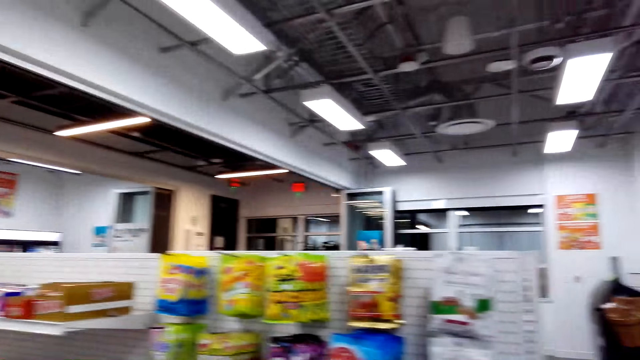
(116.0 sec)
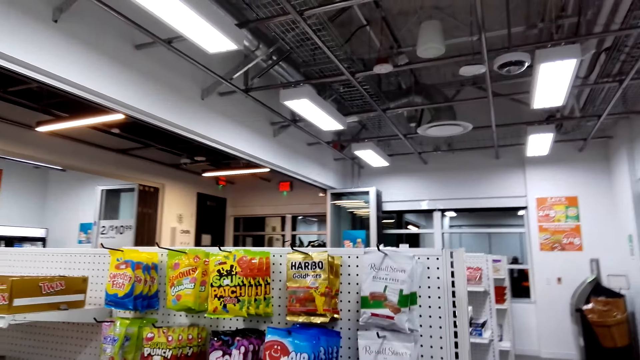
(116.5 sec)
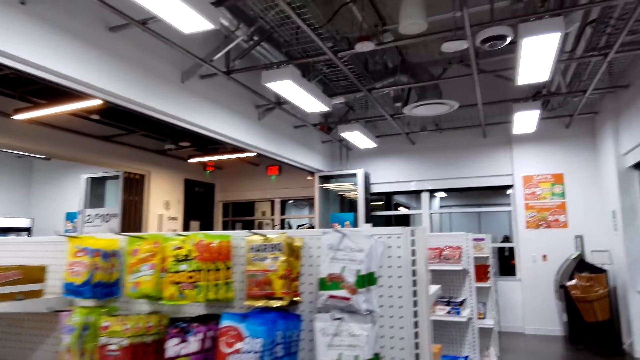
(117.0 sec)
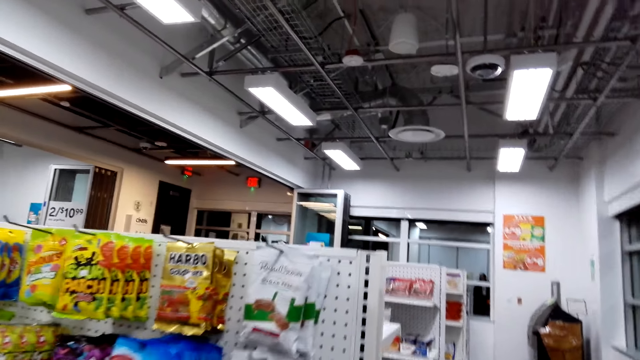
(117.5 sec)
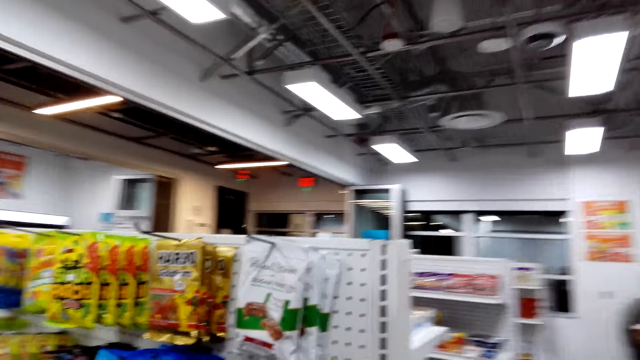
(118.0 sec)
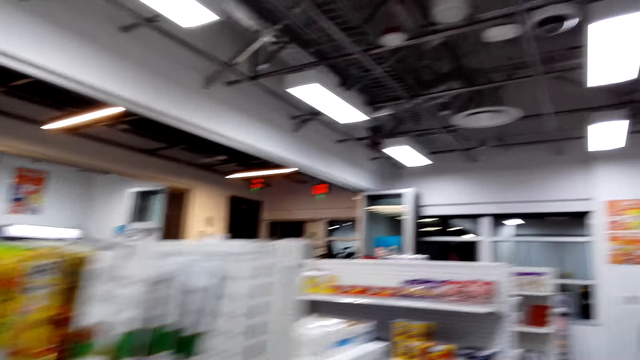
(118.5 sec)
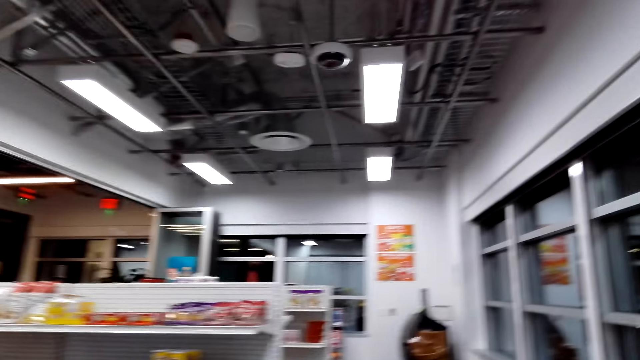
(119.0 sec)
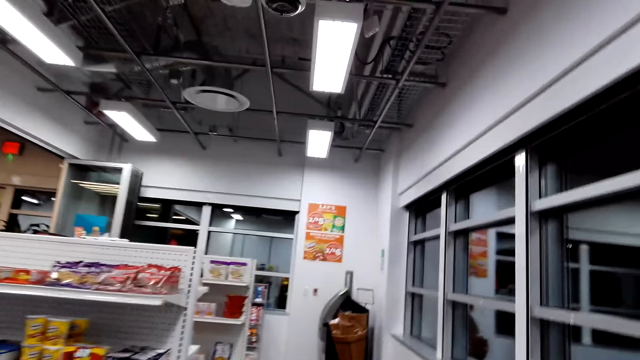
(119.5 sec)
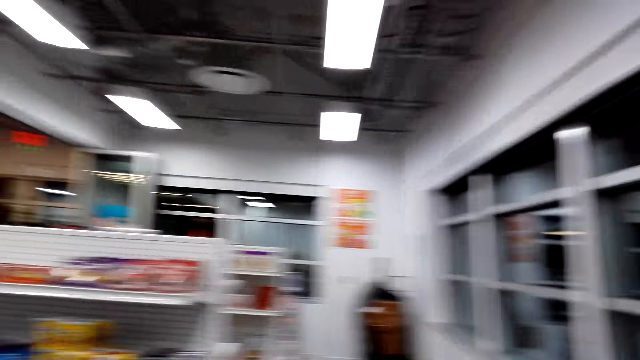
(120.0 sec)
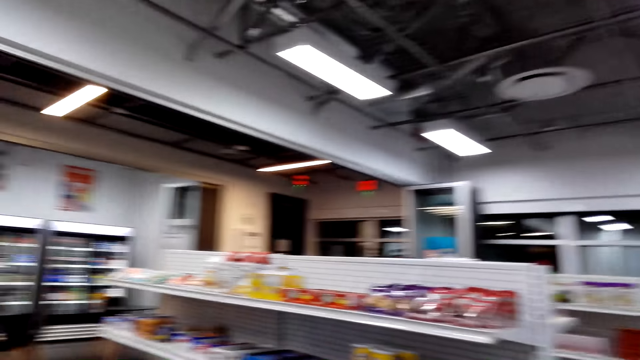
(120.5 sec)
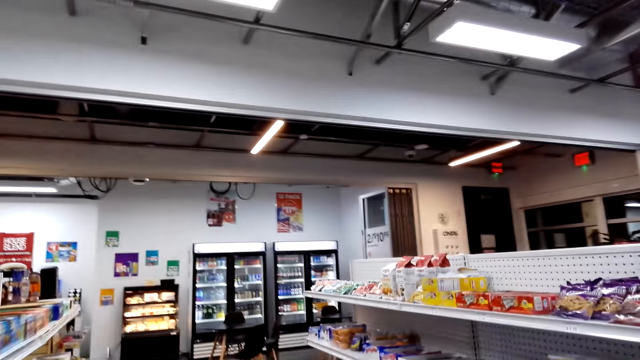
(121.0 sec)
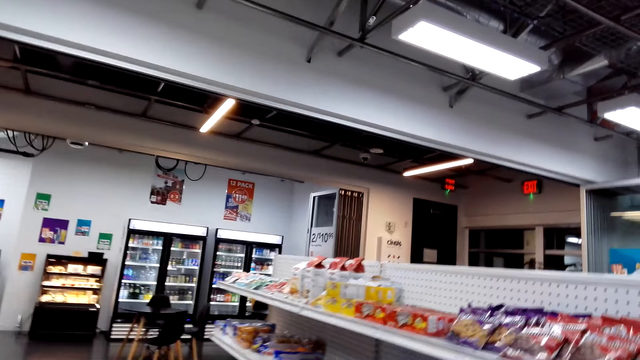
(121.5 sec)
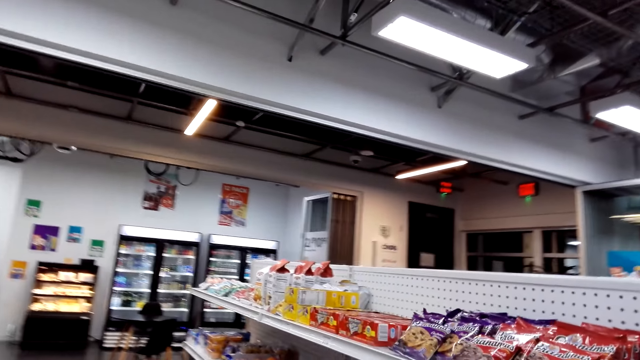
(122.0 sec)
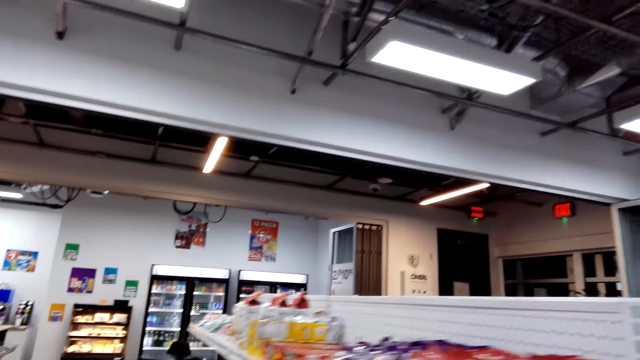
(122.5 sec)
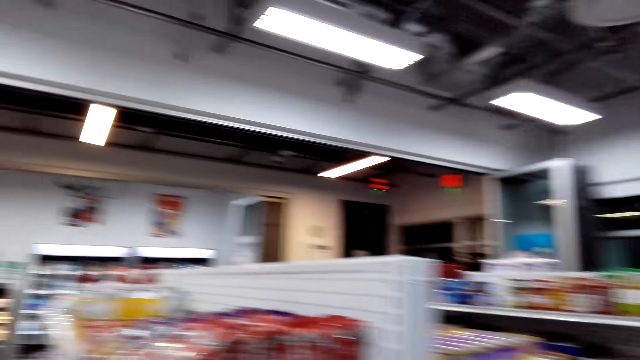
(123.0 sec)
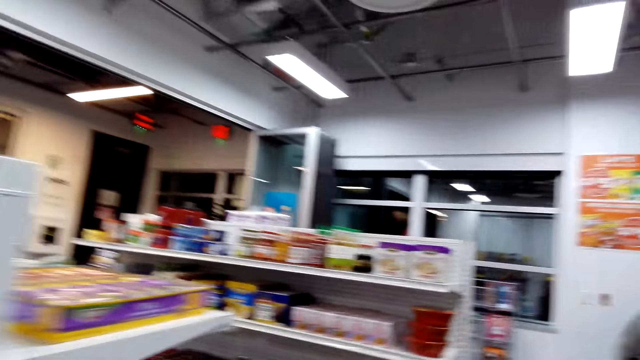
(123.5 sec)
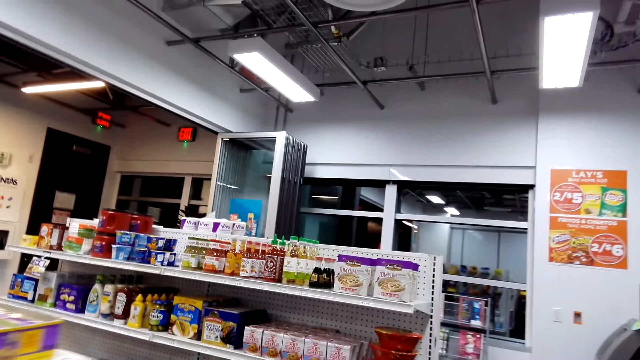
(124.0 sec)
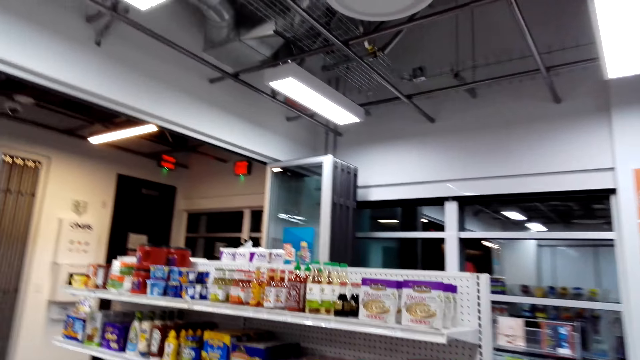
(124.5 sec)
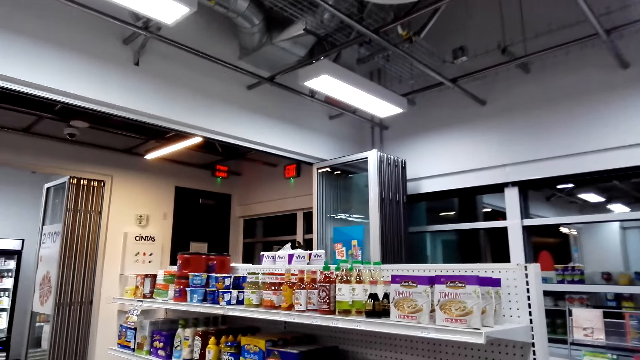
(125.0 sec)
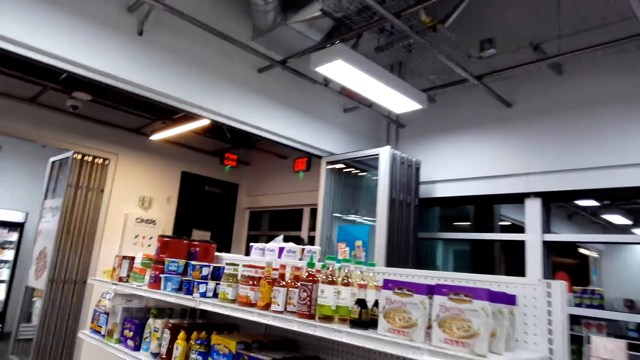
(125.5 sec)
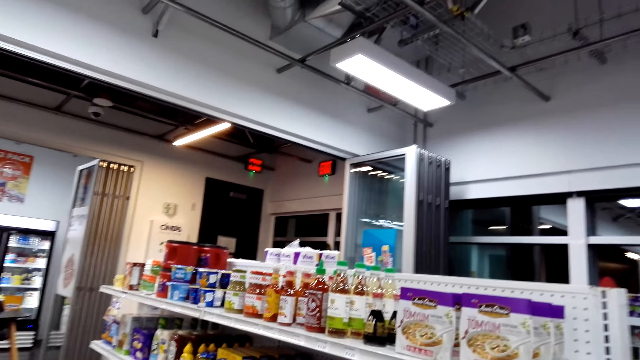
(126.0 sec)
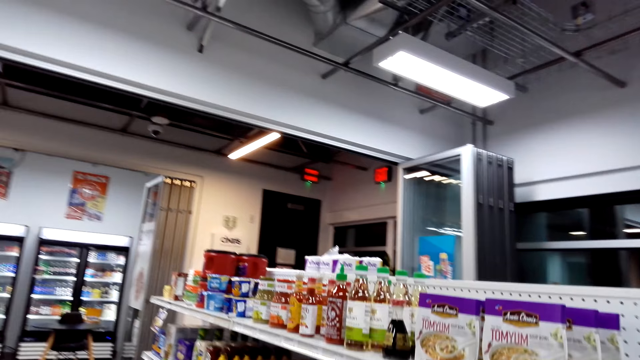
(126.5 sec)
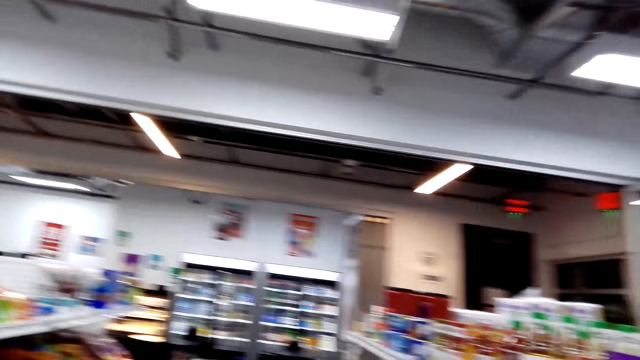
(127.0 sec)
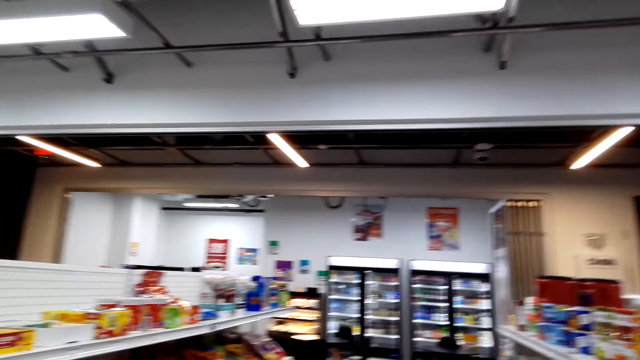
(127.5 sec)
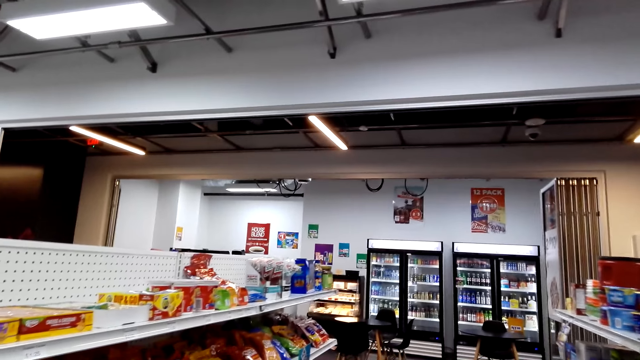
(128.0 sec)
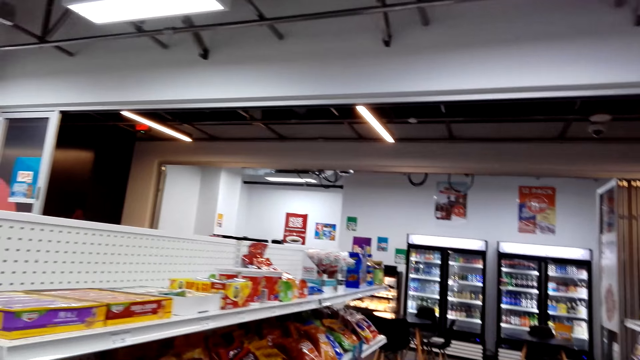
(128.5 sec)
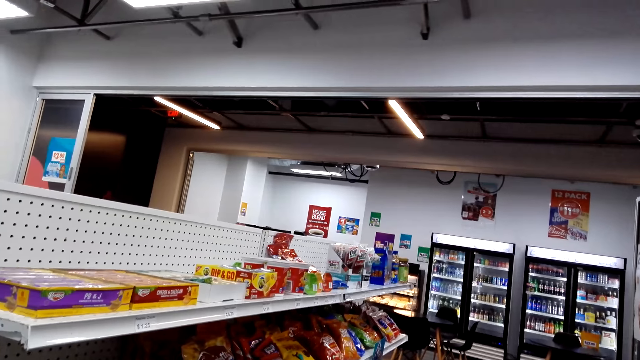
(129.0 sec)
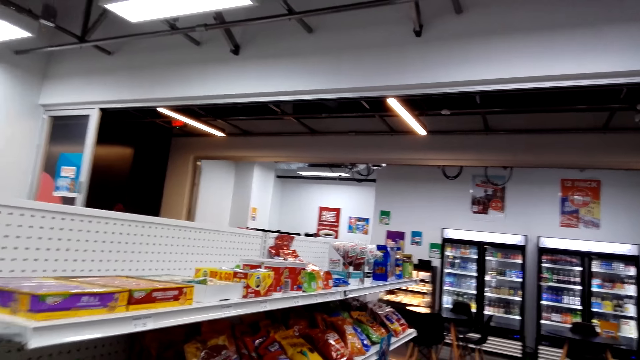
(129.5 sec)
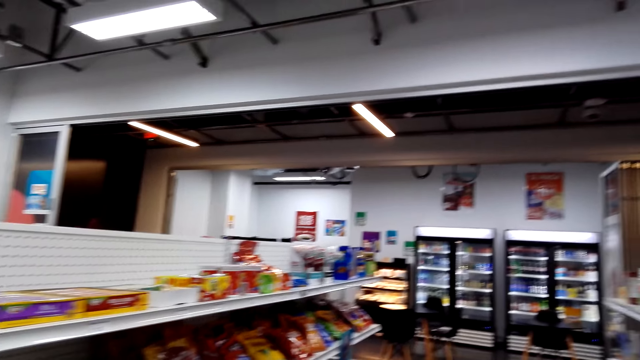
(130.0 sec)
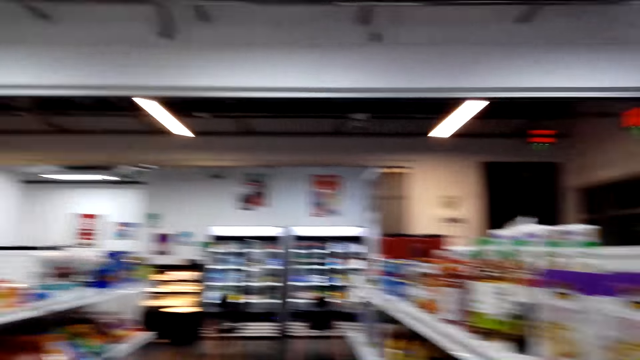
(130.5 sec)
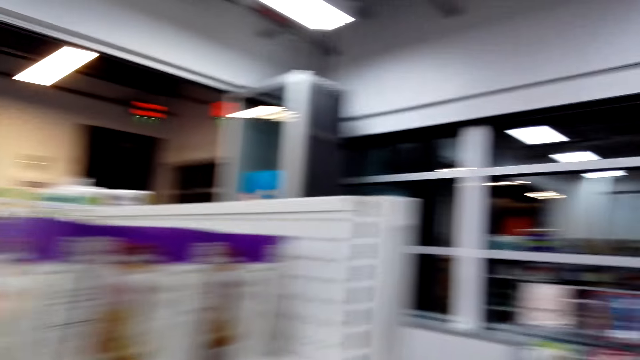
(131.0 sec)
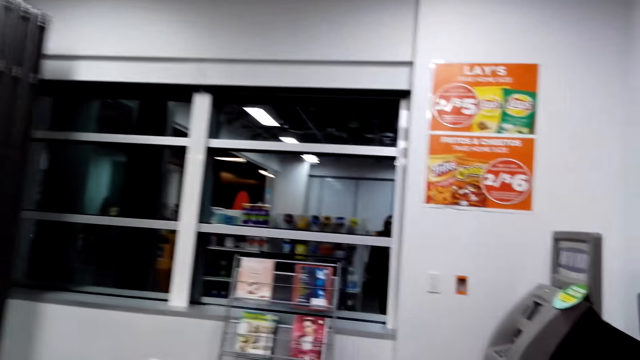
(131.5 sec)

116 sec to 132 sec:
The camera wearer looks at the shelves. They look at the shelves again.

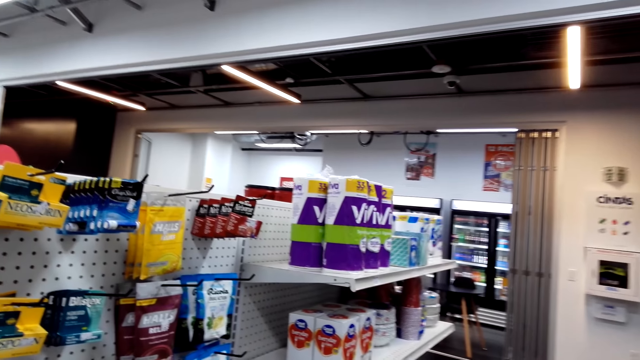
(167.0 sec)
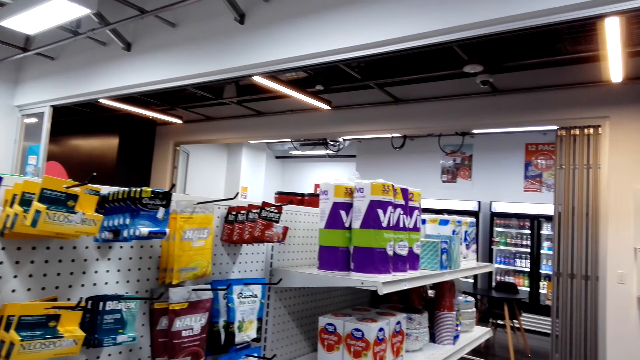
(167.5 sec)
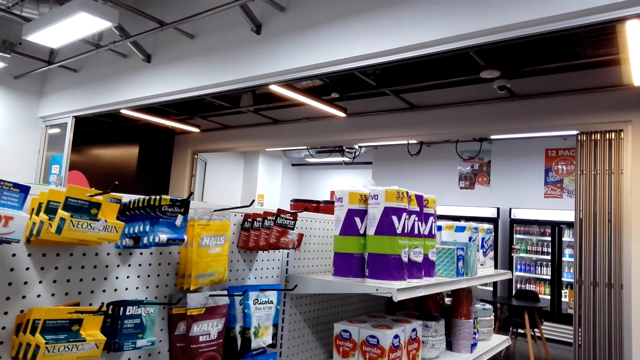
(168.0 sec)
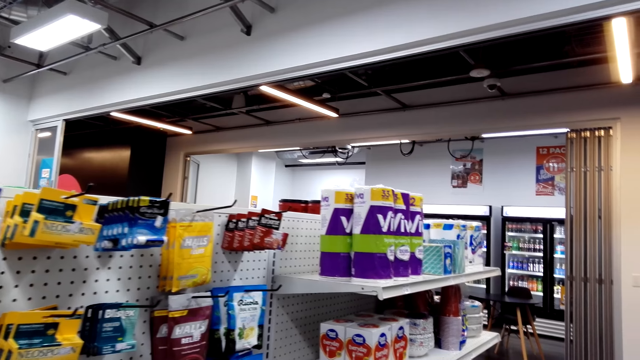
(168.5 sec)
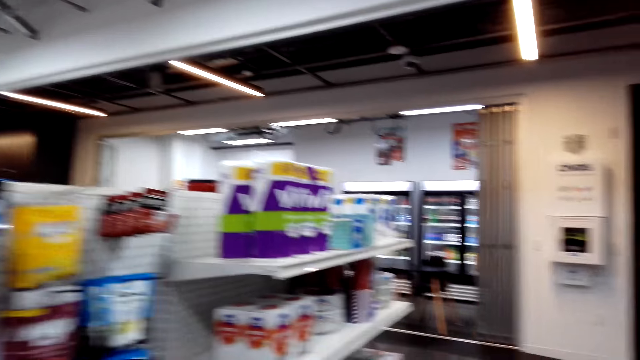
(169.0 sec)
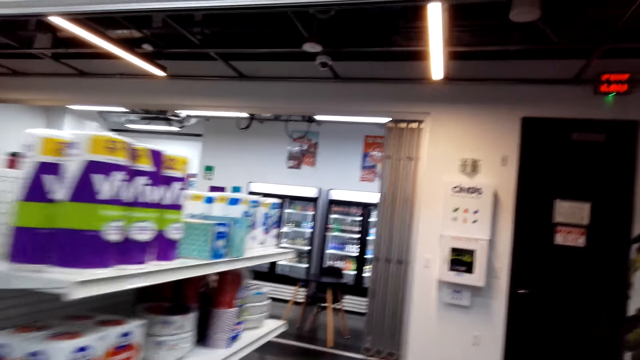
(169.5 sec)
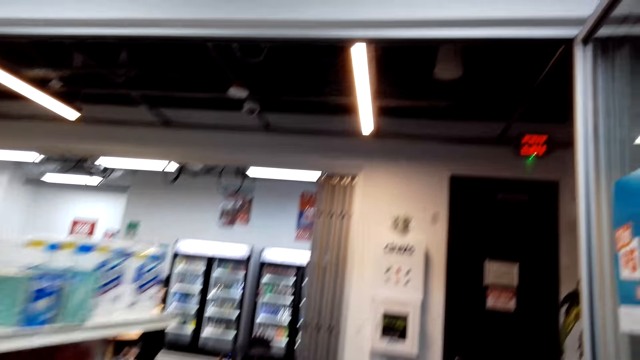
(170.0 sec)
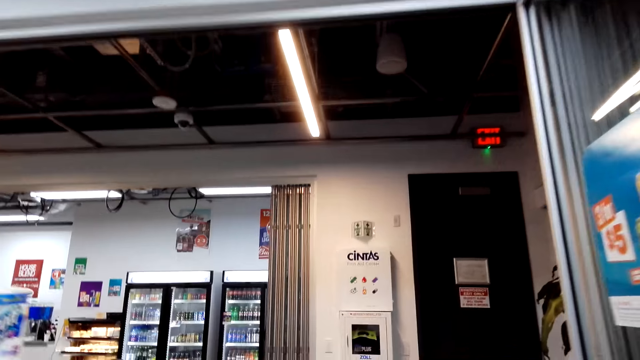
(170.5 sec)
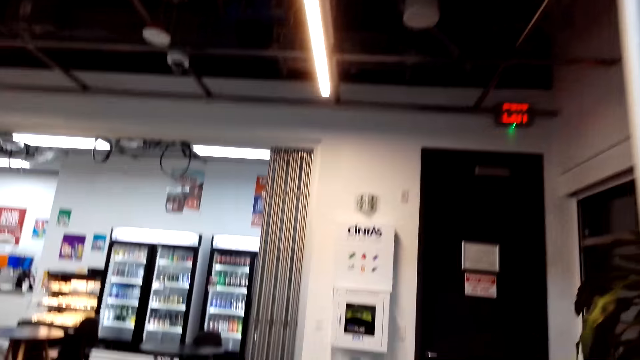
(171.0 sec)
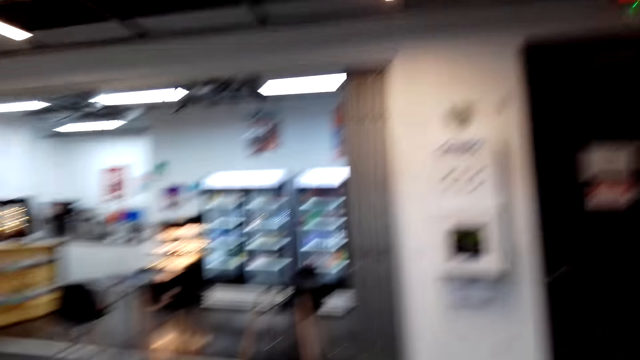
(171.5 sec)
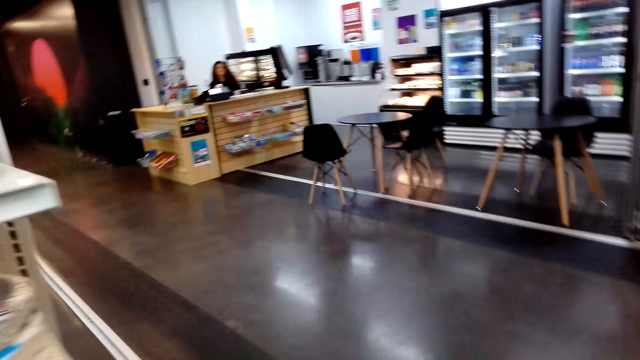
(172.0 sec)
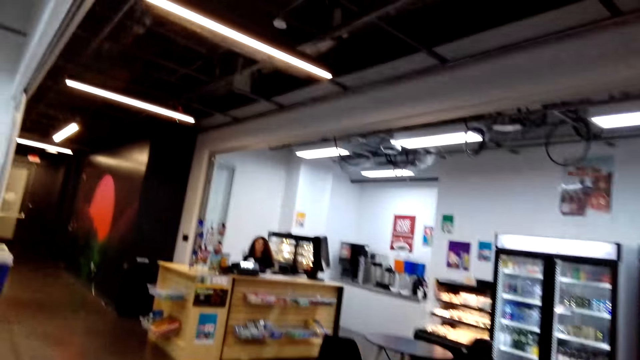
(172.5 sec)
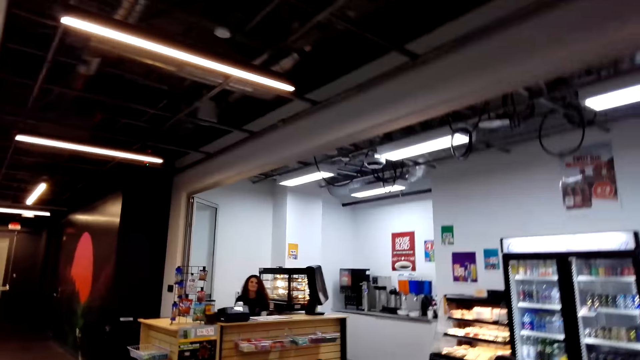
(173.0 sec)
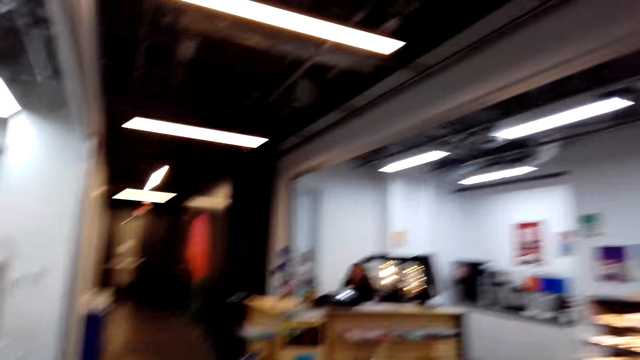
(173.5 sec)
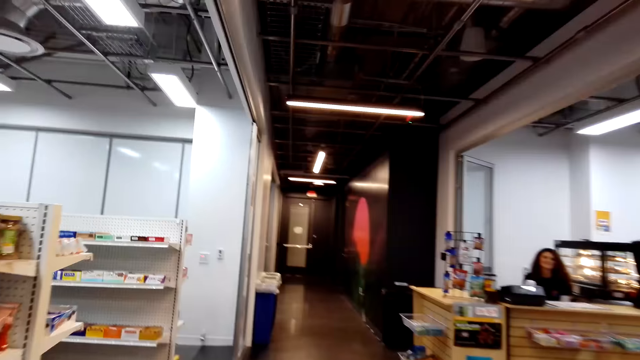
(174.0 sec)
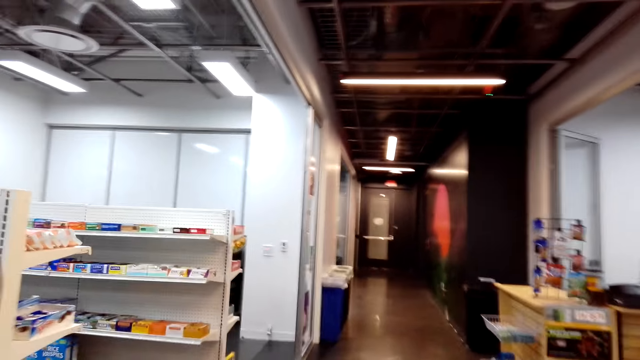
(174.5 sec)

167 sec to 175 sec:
The camera wearer looks at the shelves. They walk.
